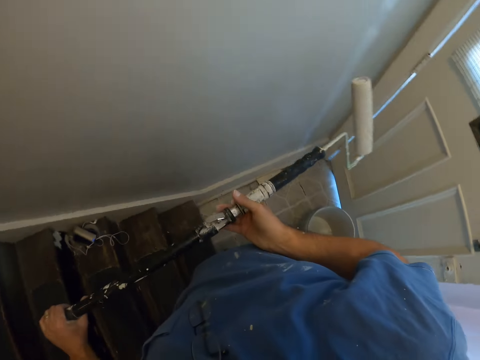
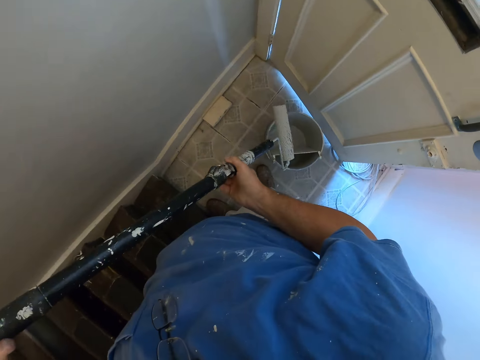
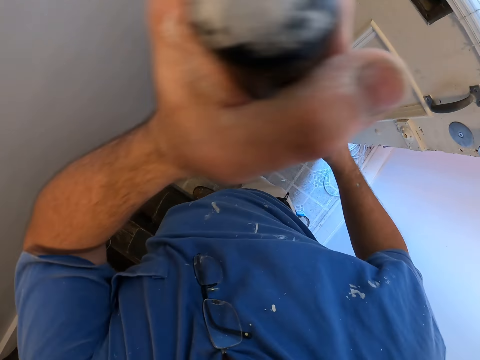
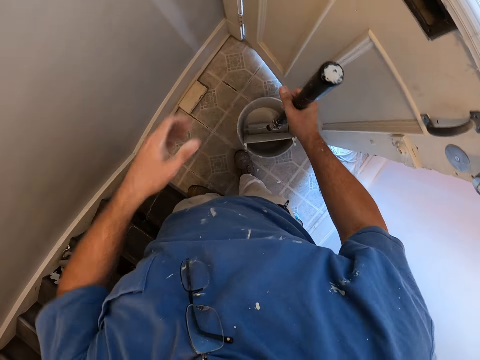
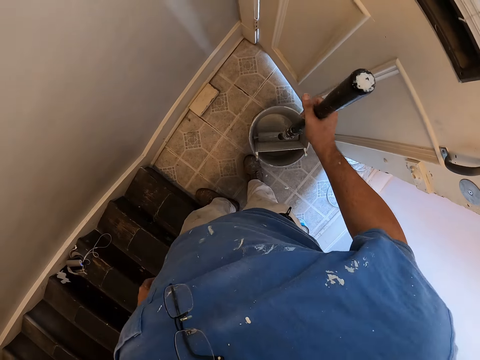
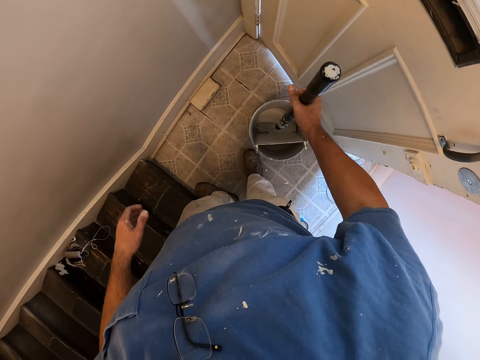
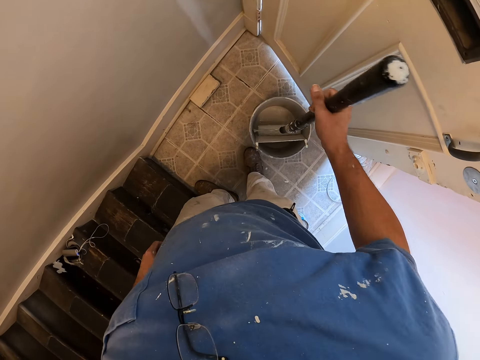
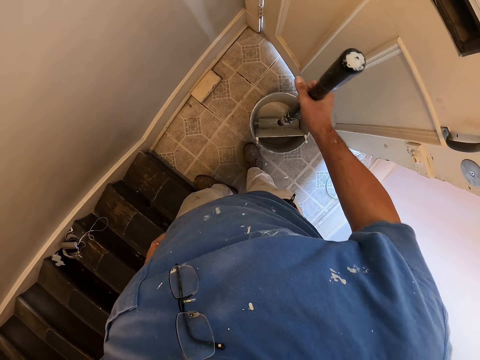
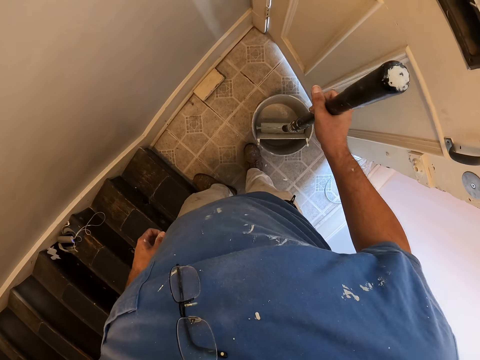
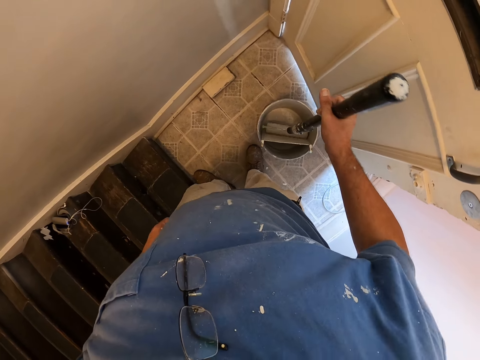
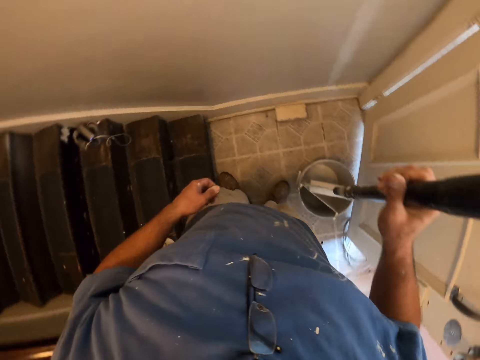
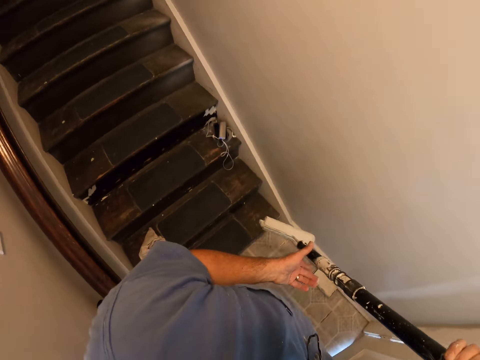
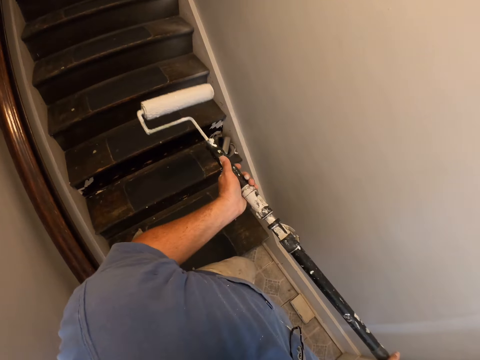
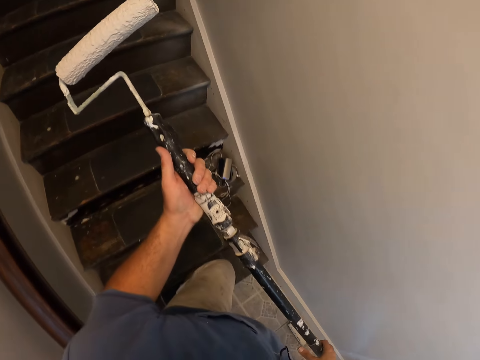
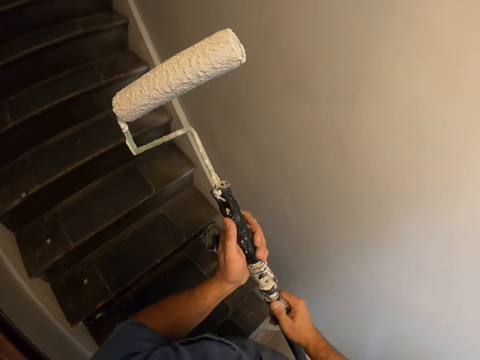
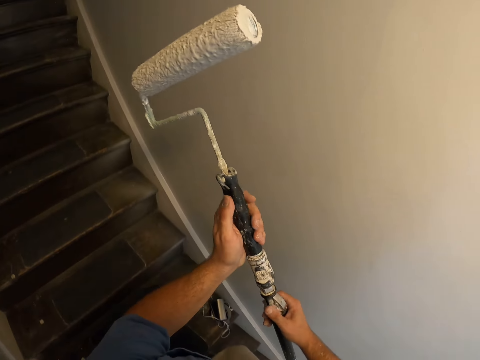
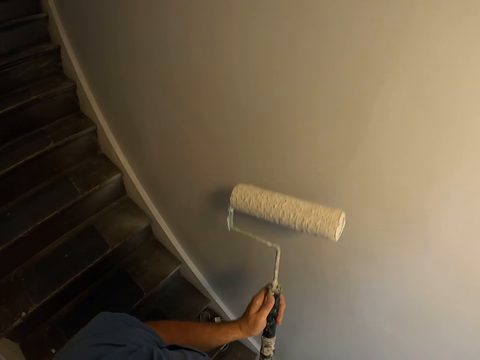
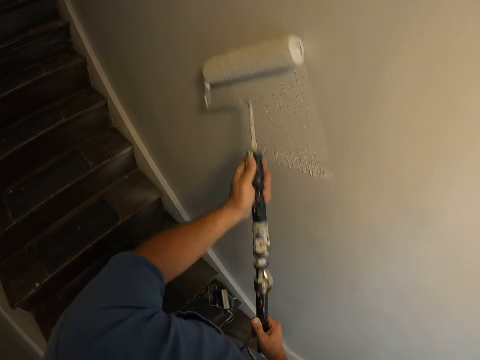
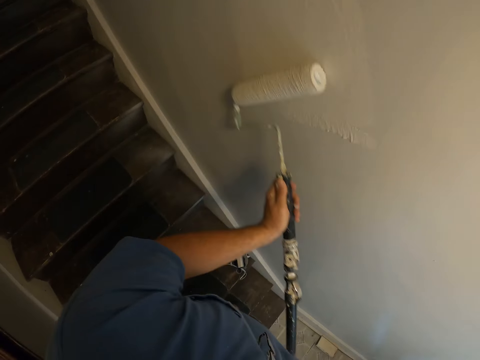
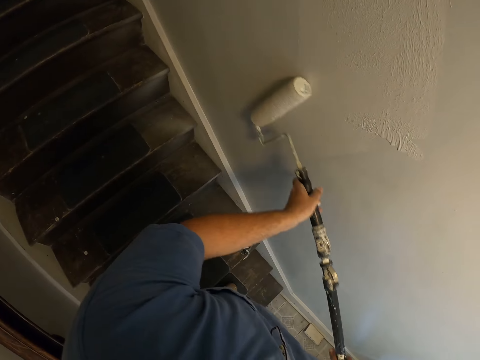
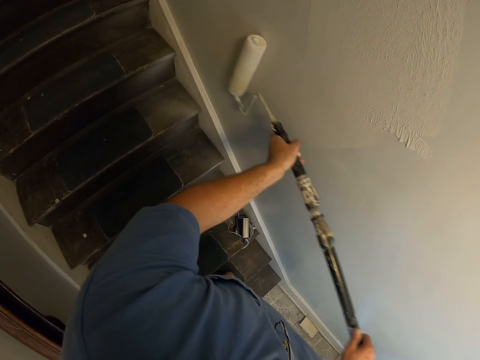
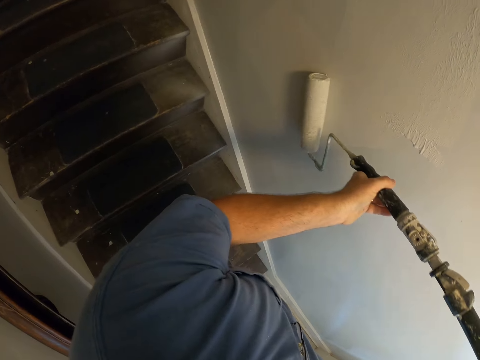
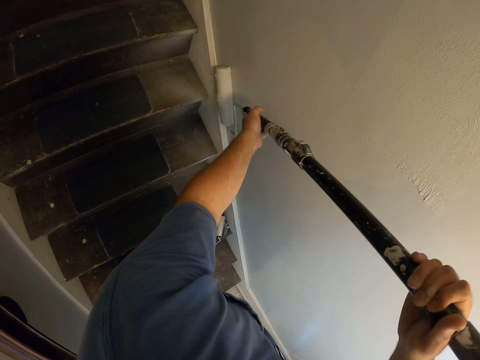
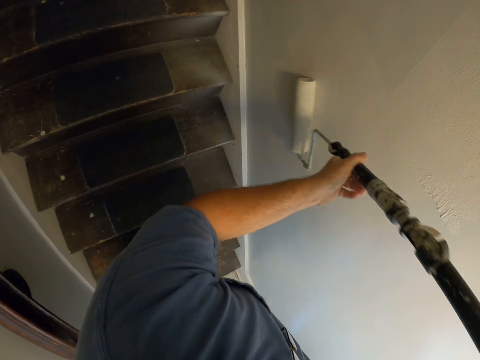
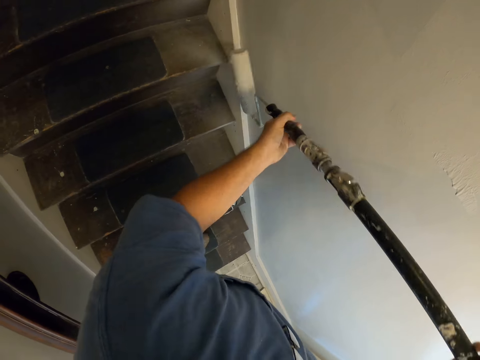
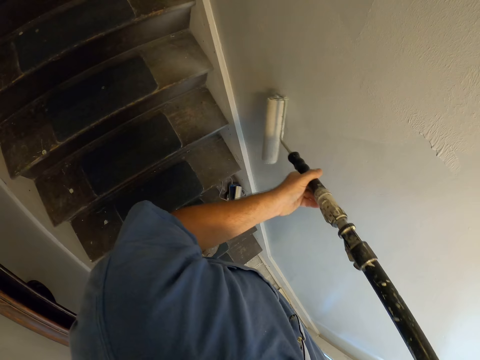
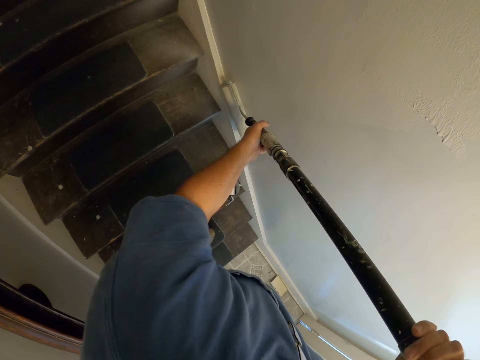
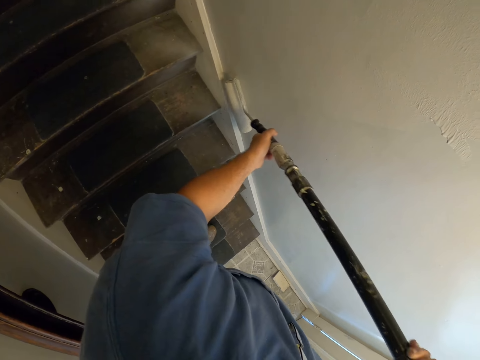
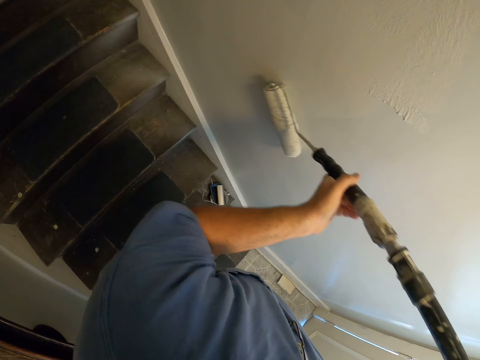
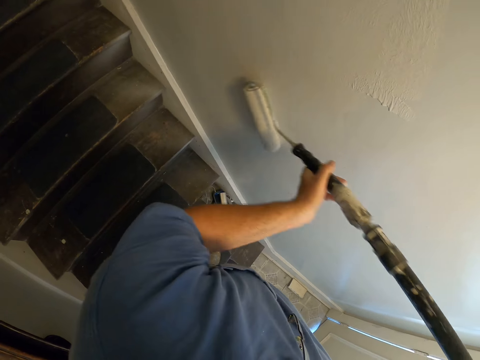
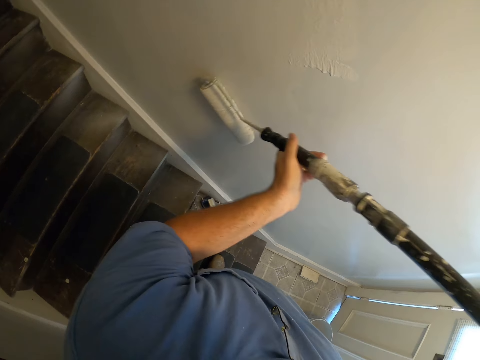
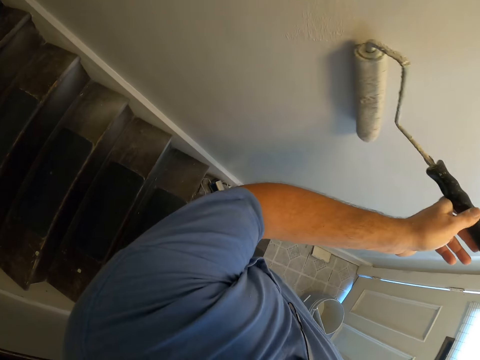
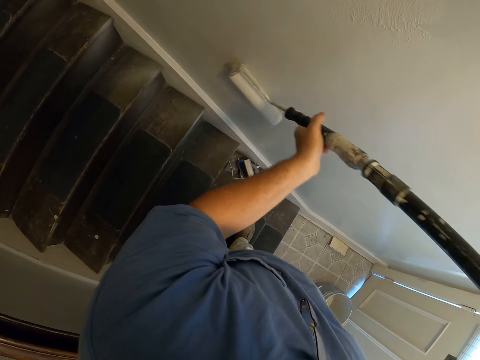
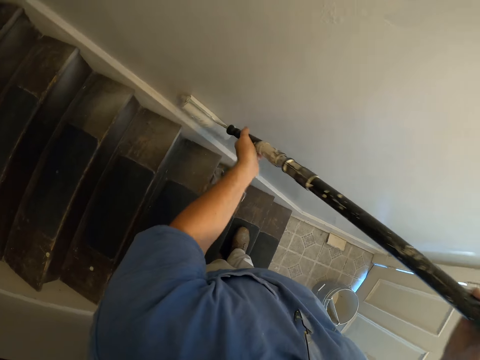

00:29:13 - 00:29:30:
The camera wearer dips the long paint roller into the paint in the container. They hold the paint roller with one hand. They hold the paint roller with both hands. They paint the wall of the room with the long paint roller. They flip the paint roller and paint the wall of the room with the long paint roller.

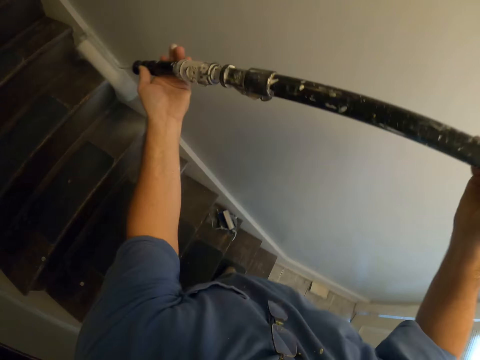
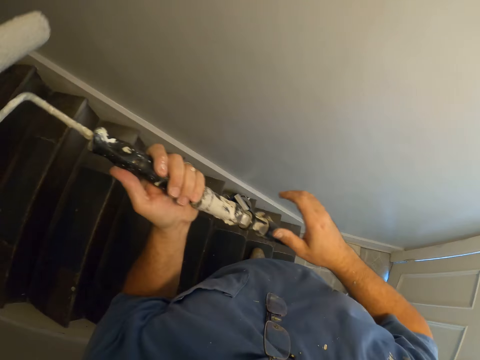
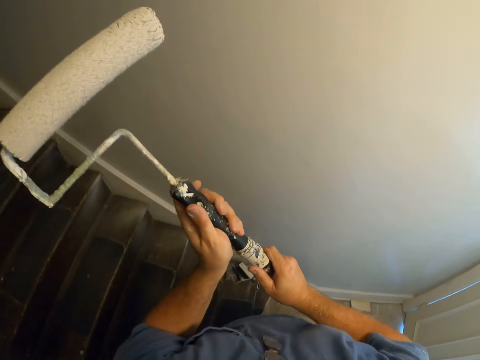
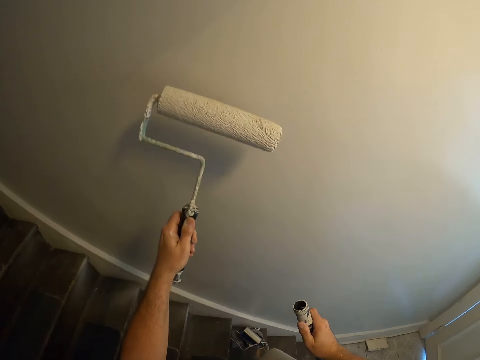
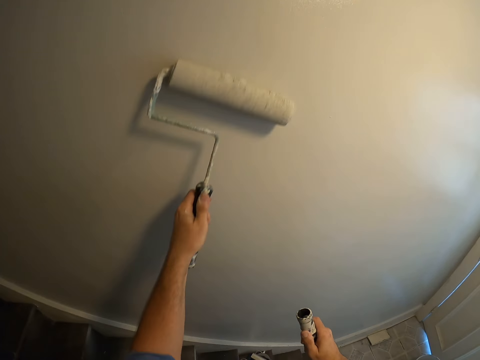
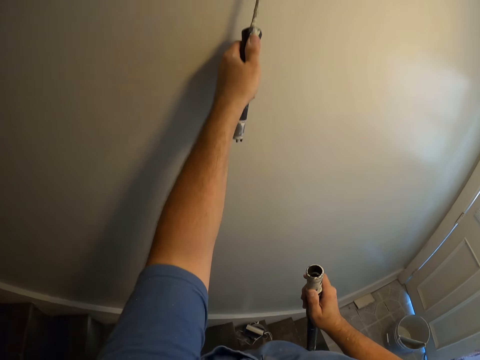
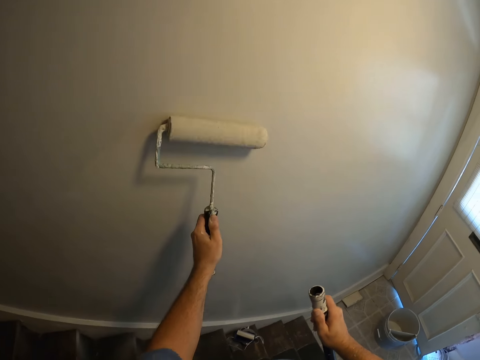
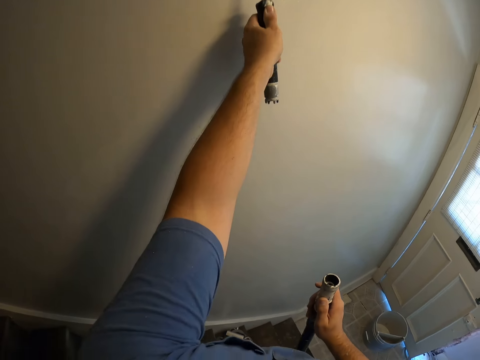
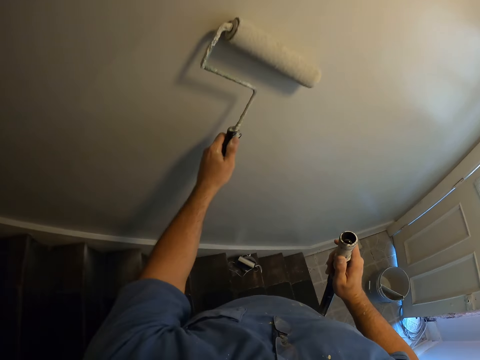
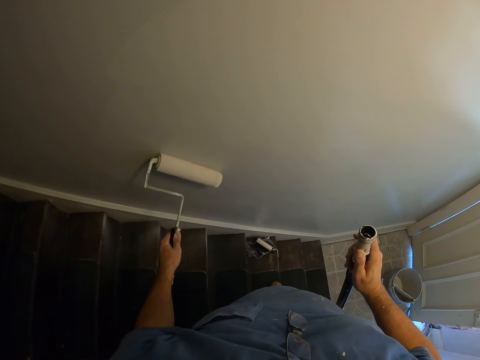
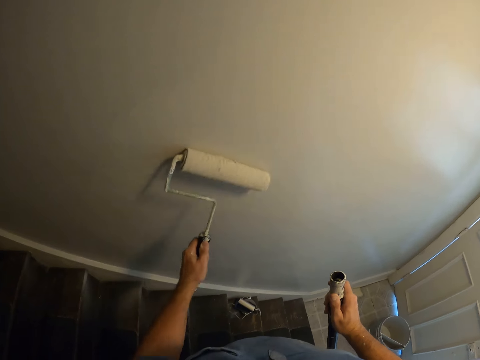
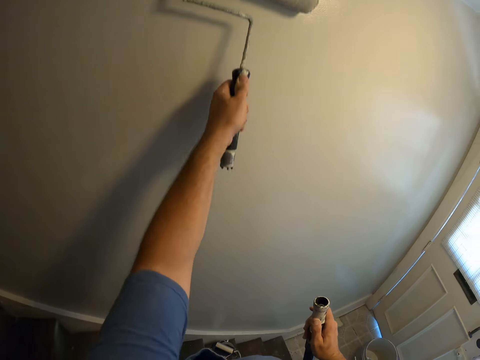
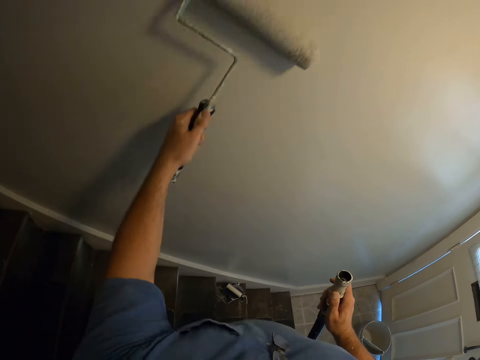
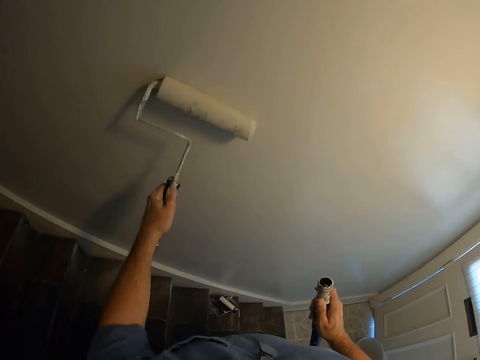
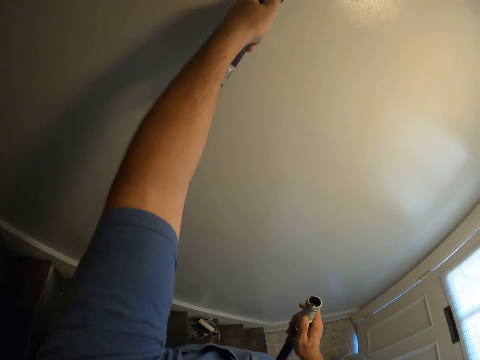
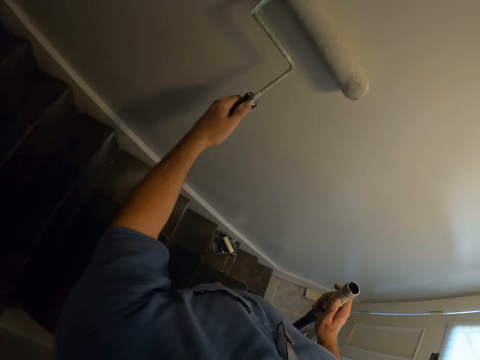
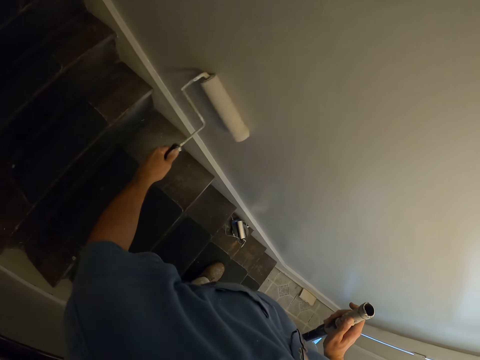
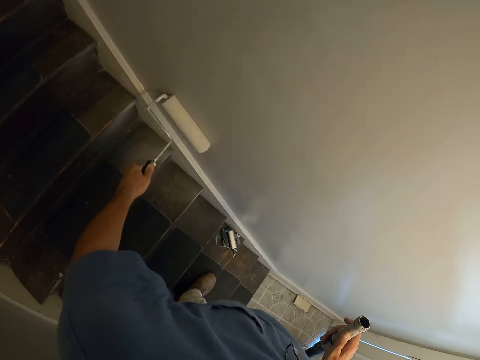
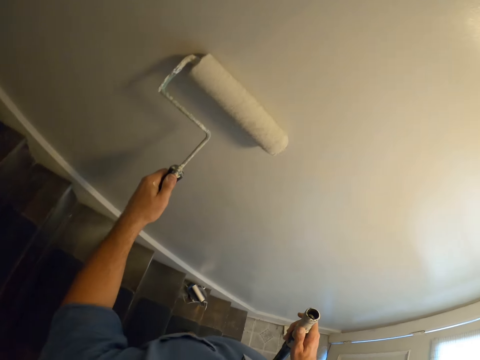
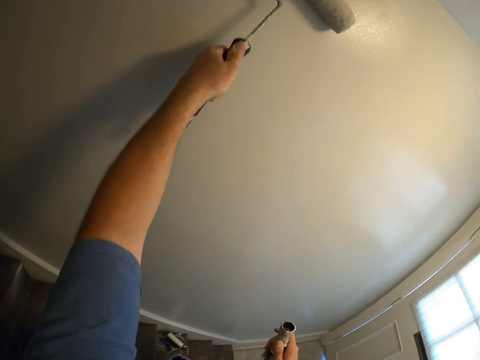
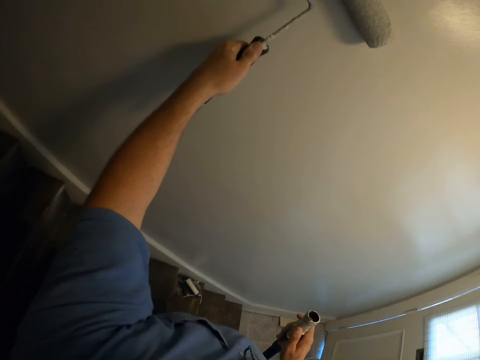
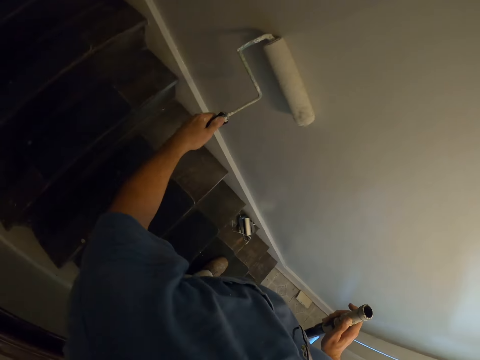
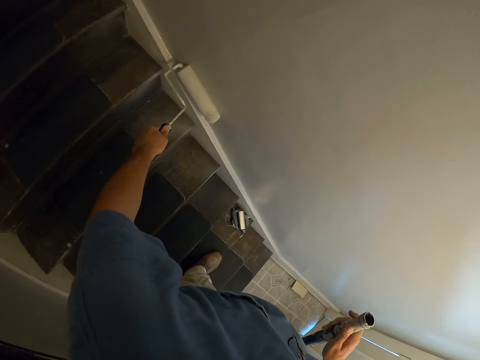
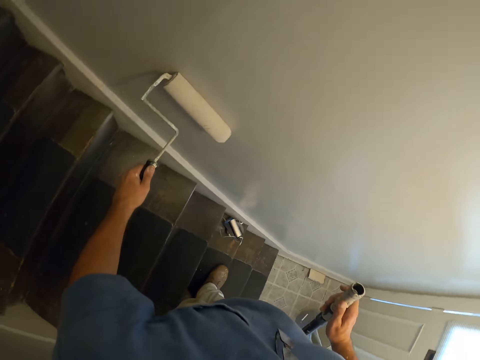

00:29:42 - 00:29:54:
The camera wearer flips the long paint roller. They remove the long handle or pole of the paint roller. They hold the pole. They paint the wall of the room with the paint roller.
